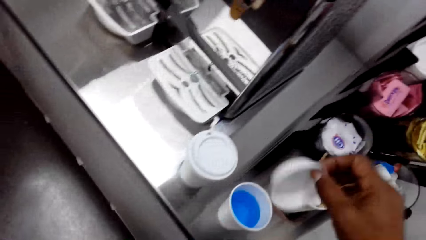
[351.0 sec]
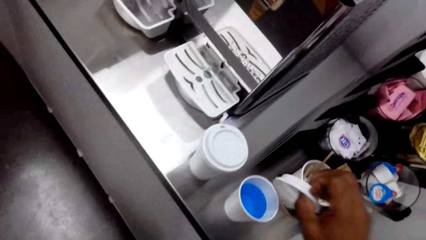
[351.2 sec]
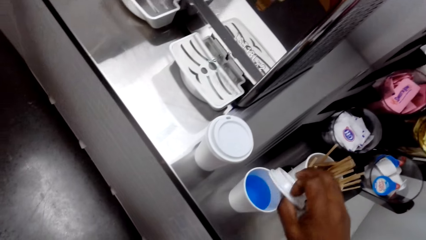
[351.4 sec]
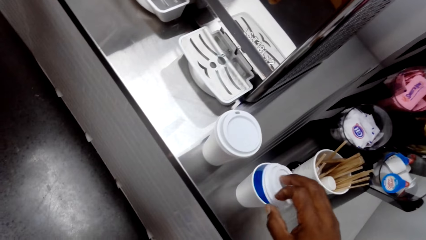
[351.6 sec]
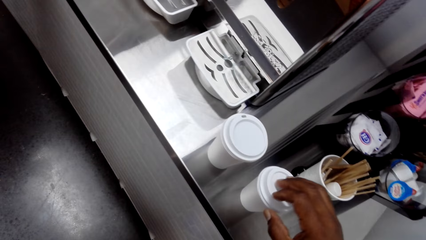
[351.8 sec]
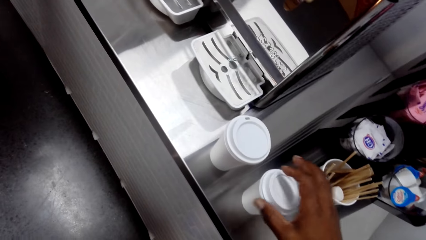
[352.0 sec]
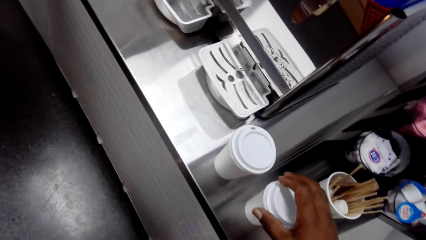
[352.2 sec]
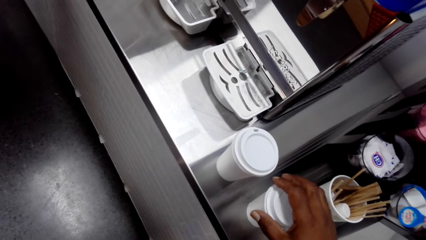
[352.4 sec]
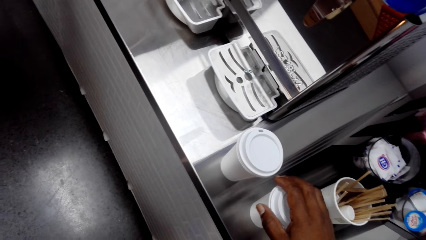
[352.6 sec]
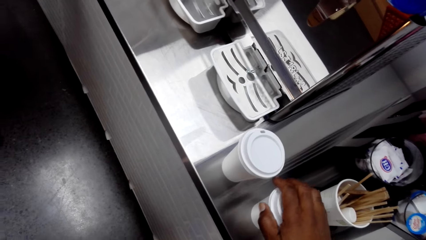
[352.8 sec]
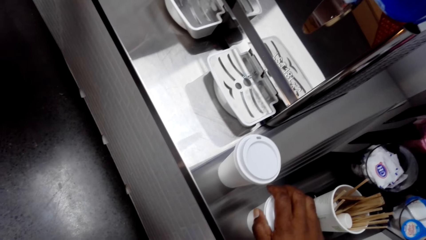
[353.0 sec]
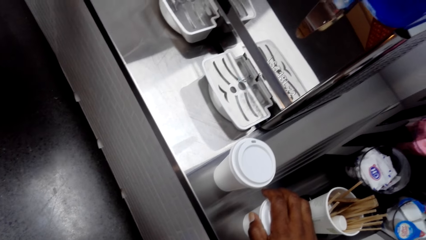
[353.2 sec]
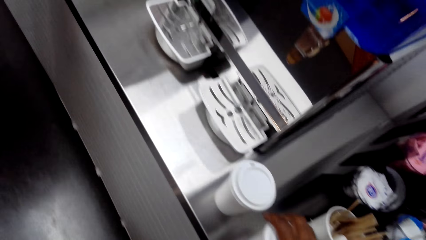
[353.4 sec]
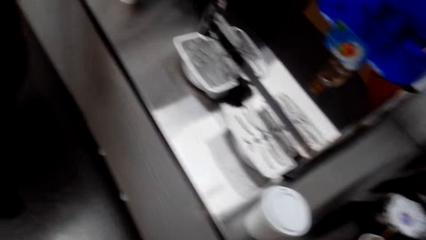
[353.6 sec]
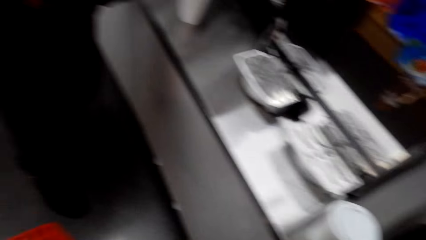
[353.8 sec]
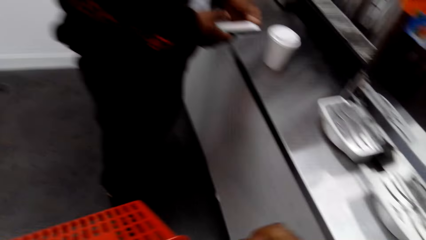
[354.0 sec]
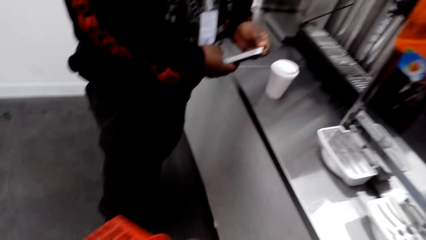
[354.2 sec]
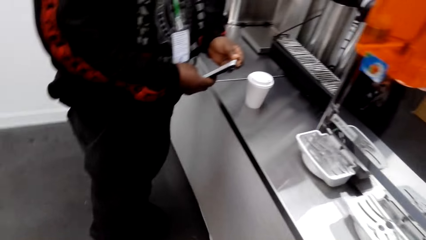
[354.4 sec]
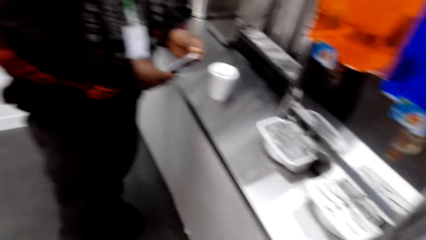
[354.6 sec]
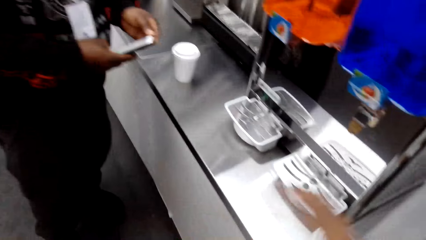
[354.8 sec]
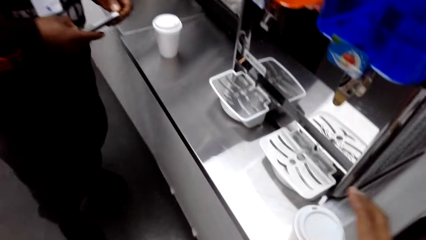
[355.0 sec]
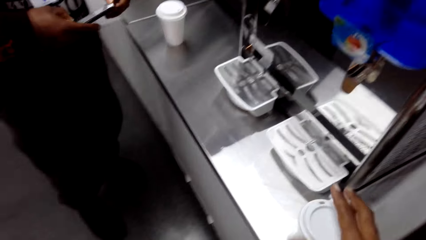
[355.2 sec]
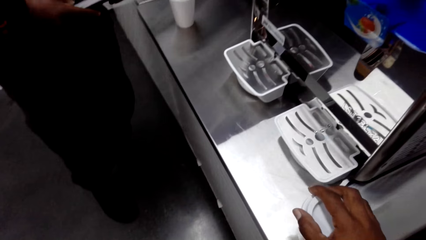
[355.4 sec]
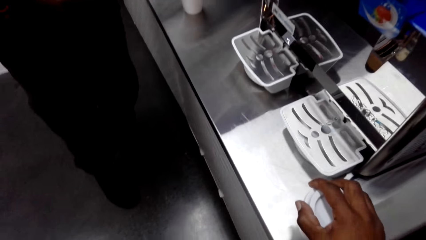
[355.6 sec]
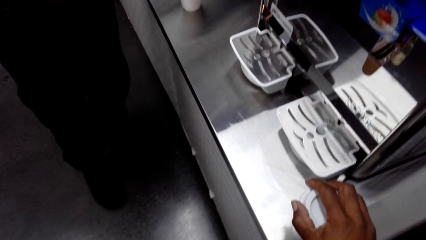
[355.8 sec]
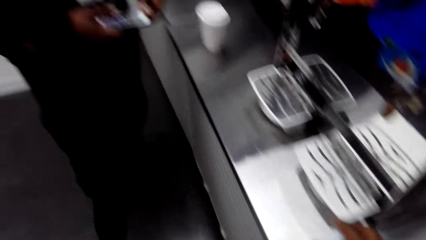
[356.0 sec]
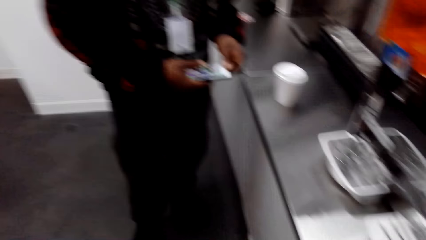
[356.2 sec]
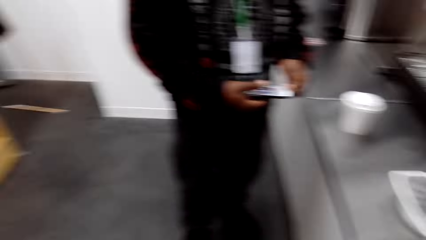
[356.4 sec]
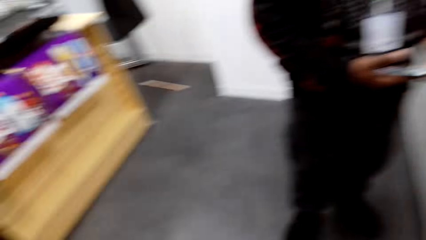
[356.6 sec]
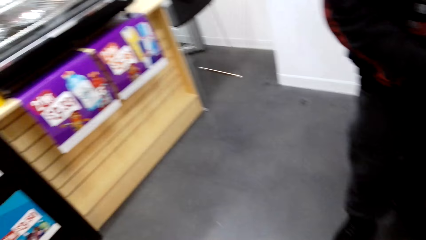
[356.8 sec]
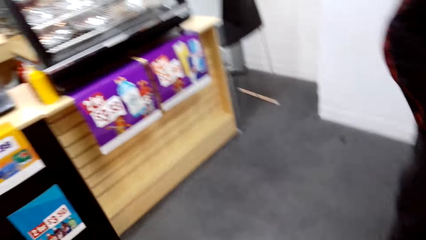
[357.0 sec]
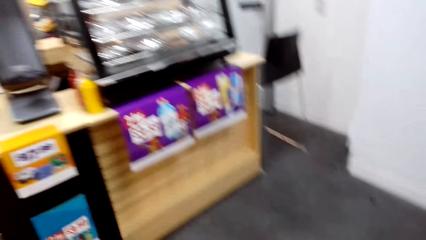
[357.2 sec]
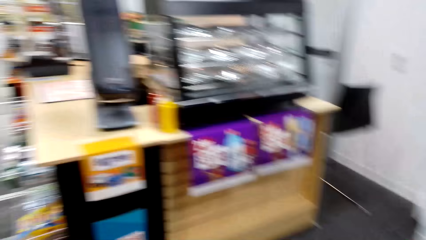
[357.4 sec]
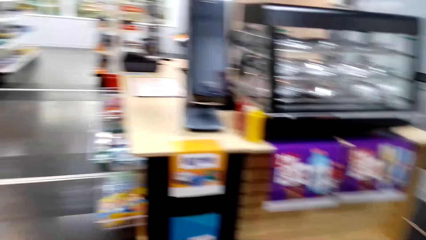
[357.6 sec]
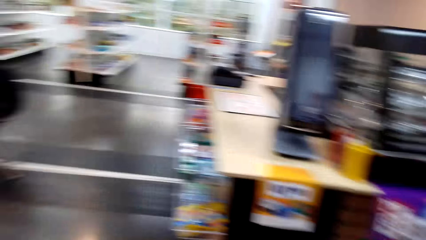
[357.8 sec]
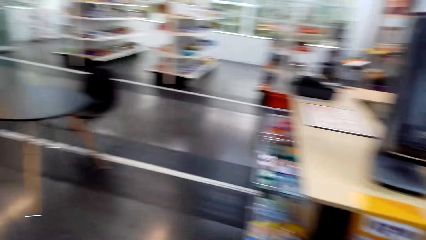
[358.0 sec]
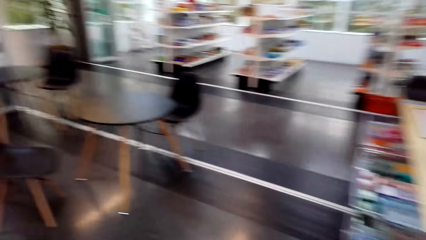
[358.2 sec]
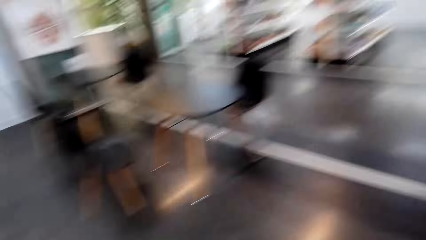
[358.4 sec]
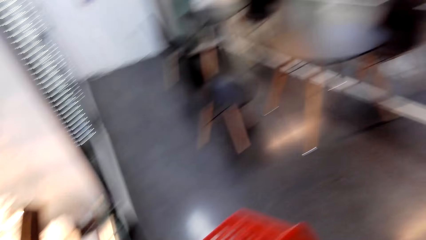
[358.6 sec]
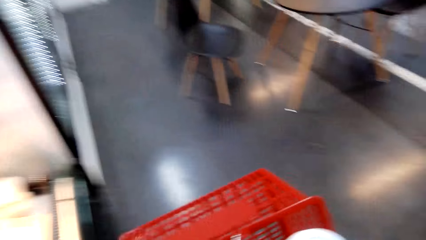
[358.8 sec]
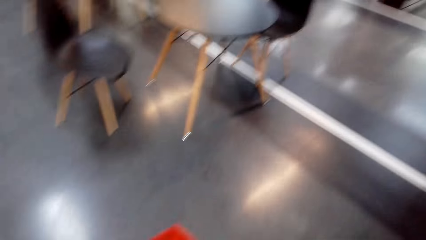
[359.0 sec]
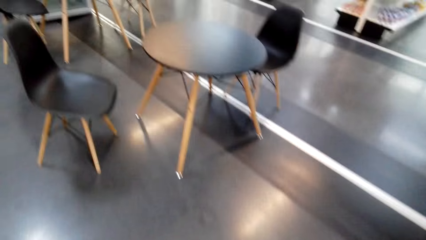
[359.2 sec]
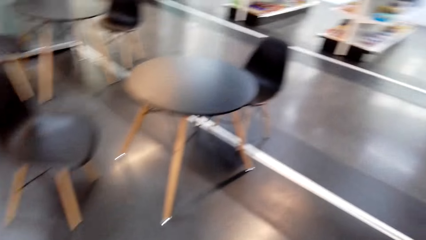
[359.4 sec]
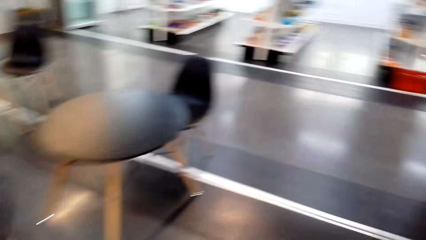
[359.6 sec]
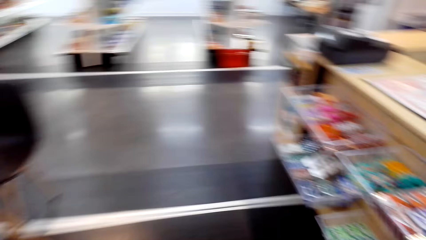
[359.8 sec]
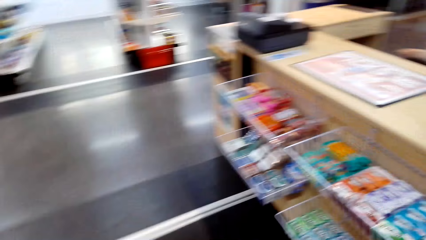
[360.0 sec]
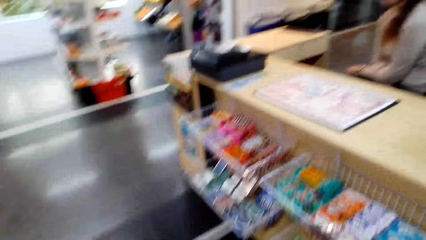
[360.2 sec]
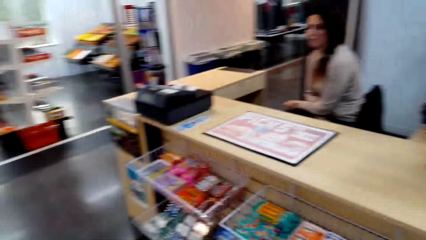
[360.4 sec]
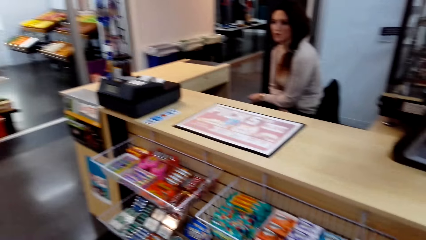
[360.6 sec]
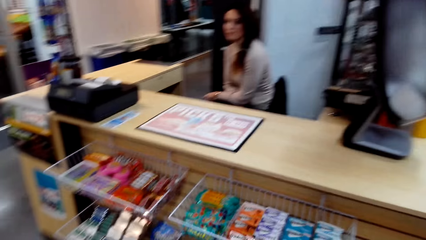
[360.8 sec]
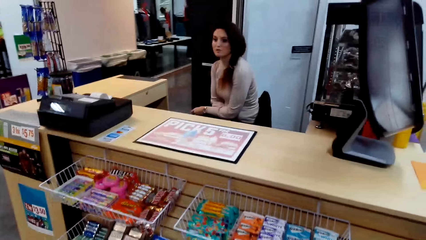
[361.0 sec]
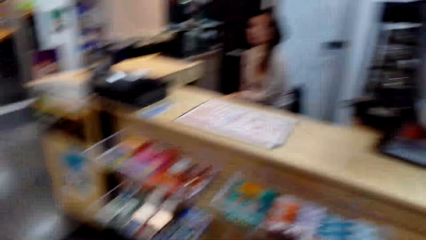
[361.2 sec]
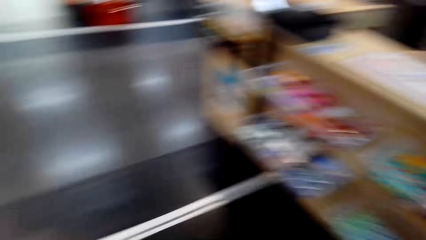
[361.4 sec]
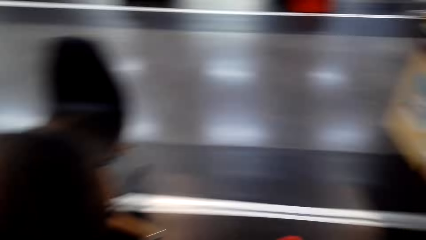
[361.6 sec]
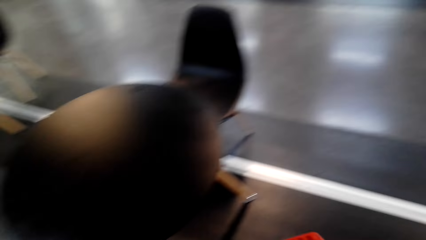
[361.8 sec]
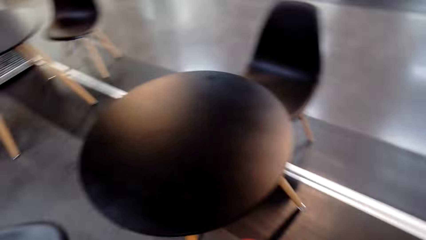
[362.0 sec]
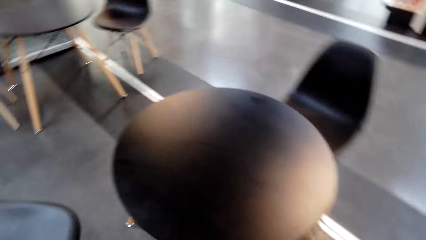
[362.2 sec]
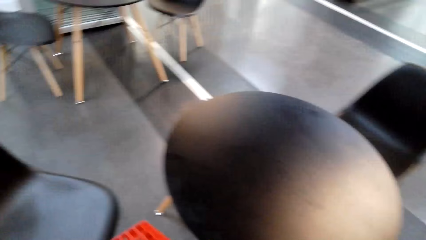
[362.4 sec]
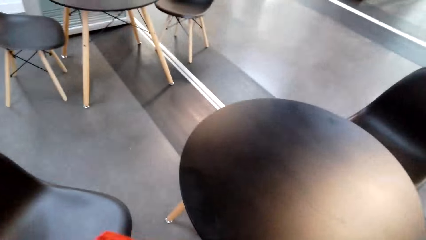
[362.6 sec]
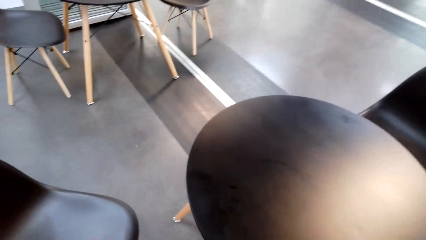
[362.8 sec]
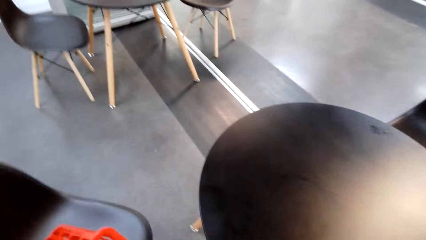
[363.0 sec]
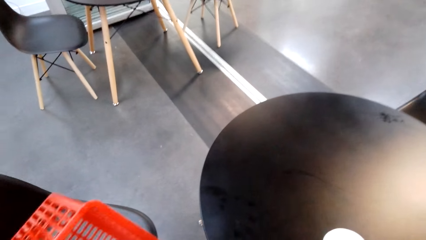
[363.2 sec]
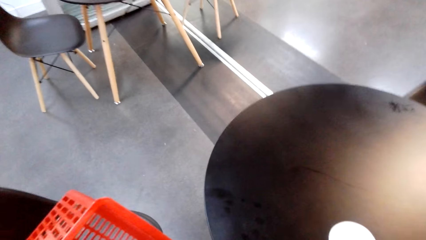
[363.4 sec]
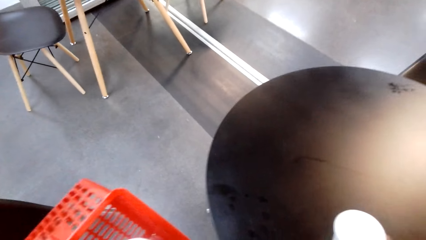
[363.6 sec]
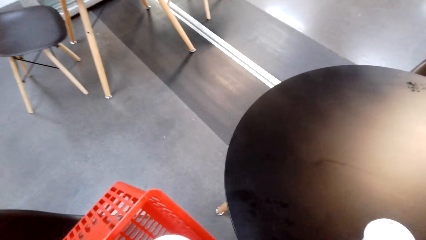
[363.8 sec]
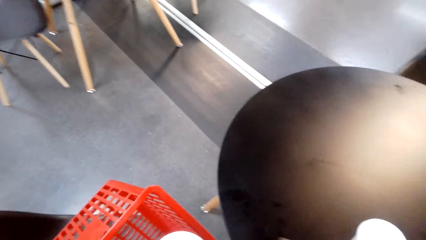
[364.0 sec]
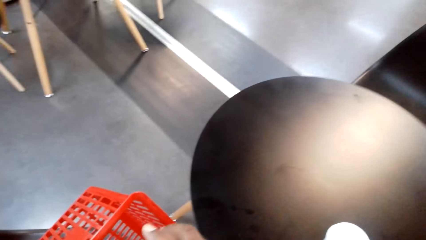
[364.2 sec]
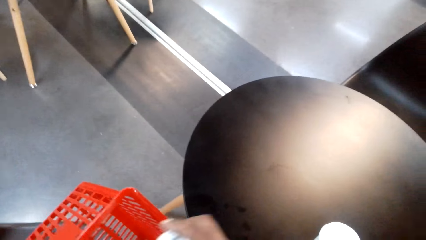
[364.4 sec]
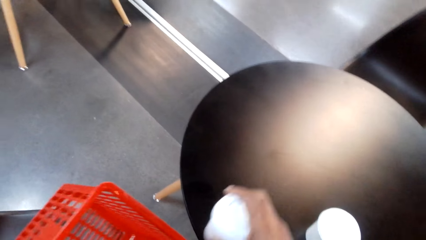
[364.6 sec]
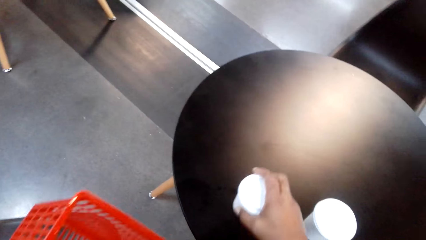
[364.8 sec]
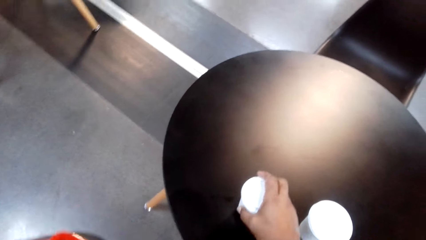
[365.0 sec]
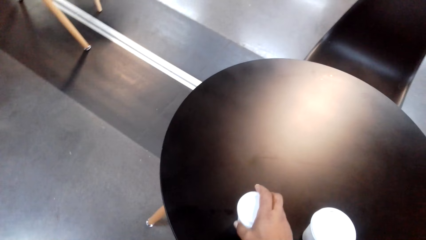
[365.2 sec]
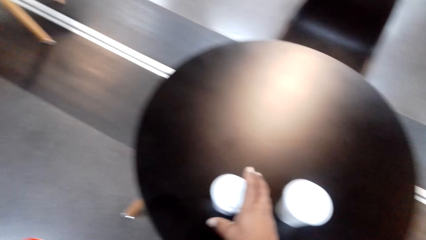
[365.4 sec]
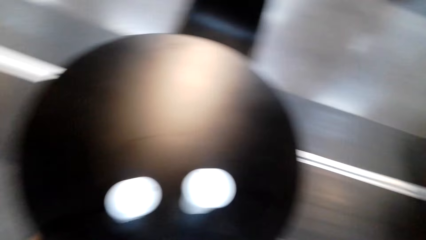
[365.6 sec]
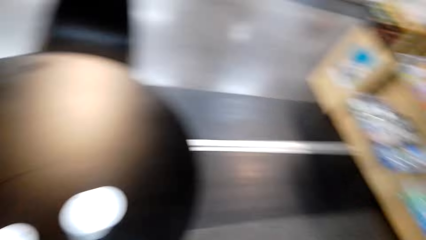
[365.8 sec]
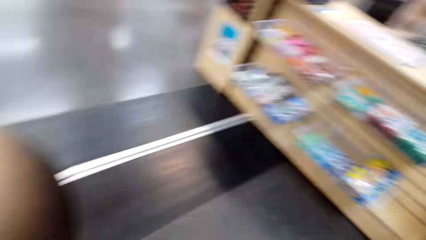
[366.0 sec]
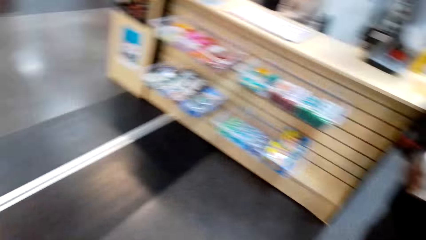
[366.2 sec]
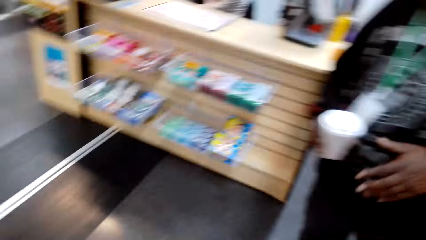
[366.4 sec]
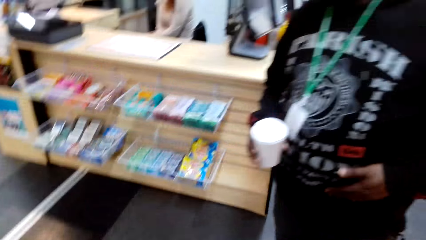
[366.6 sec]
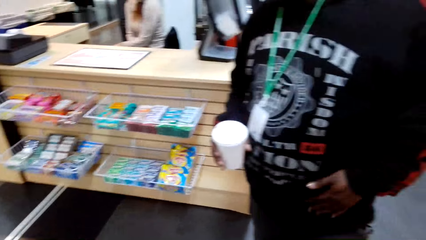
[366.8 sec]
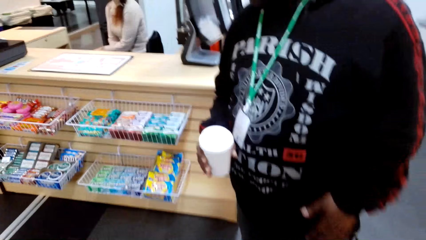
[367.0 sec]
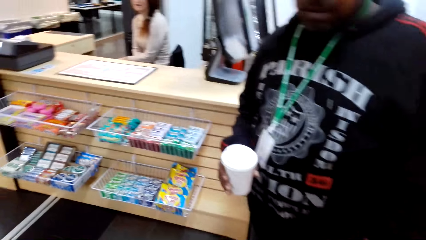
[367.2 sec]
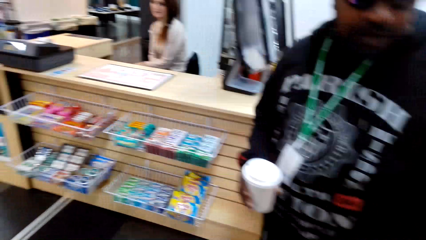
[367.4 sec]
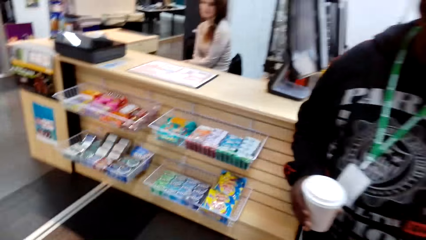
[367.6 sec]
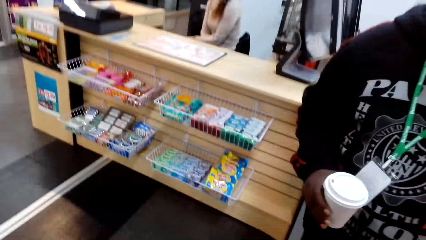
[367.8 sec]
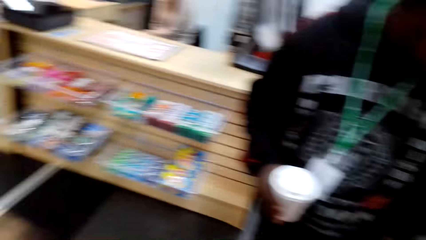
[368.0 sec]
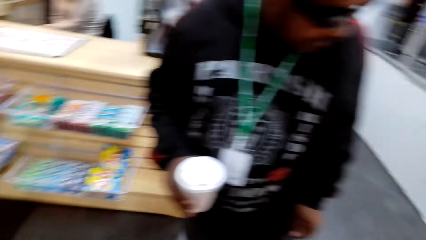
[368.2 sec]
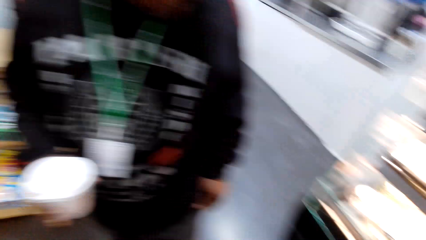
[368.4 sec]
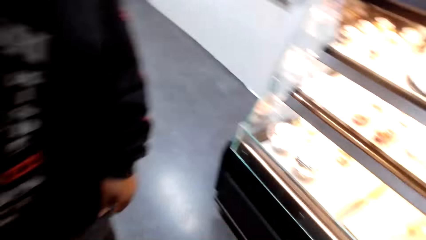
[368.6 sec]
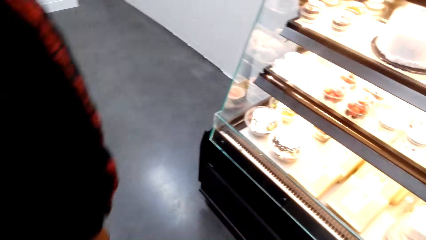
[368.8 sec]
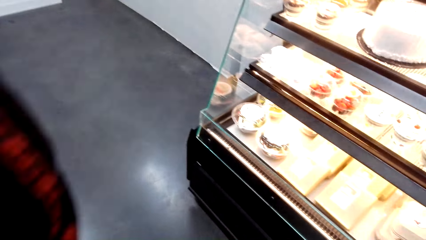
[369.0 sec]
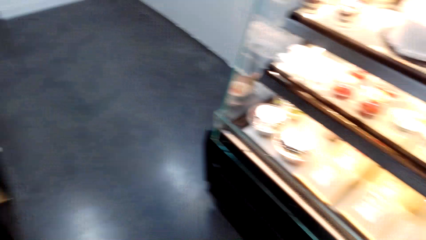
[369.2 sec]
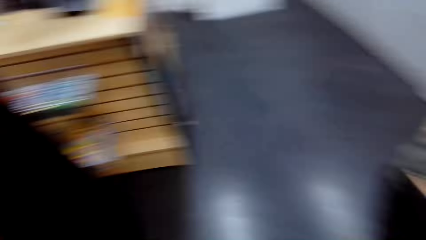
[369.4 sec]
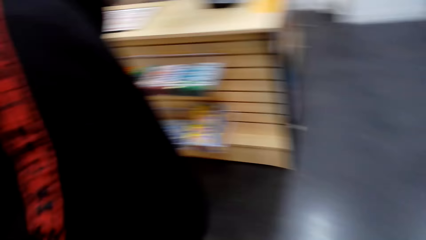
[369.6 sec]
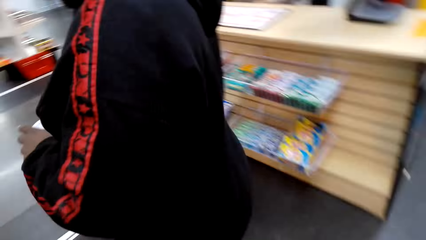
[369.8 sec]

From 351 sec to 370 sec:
The camera wearer picks up a cup lid. They cover a tumbler. They look around. They pick up the tumbler. They walk away. They look around. They put the tumblers on a table. They look around. A person walks away.
